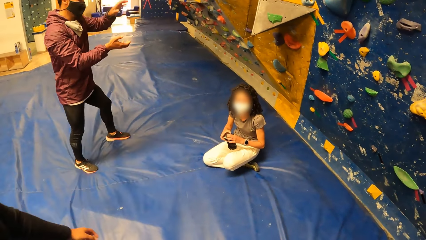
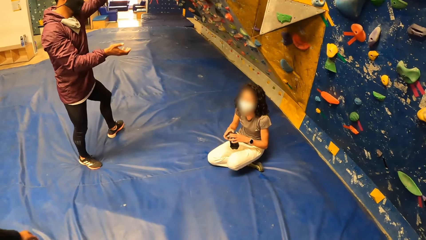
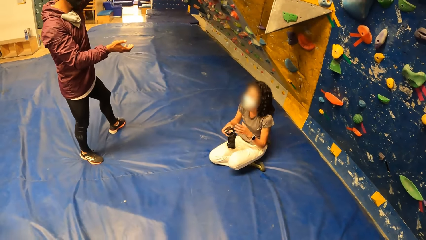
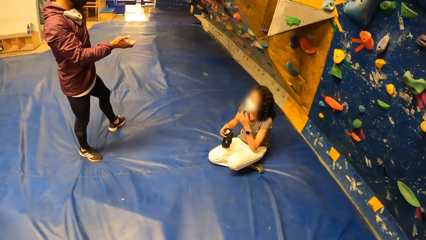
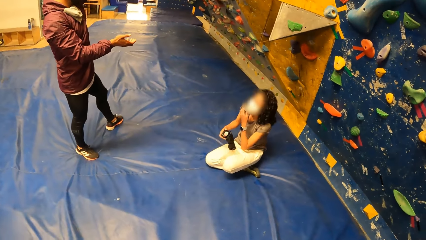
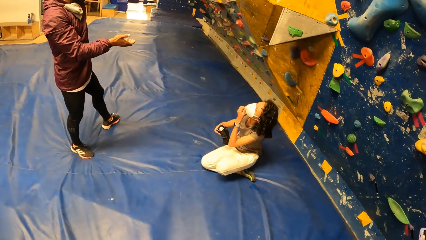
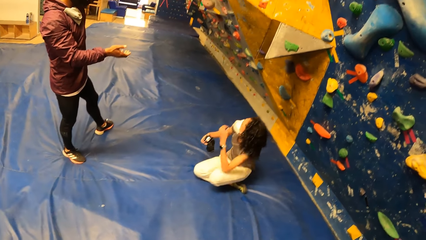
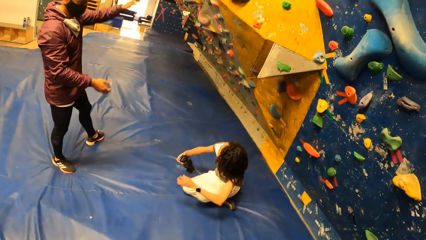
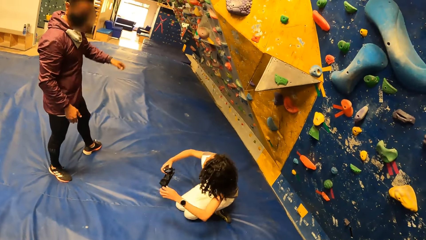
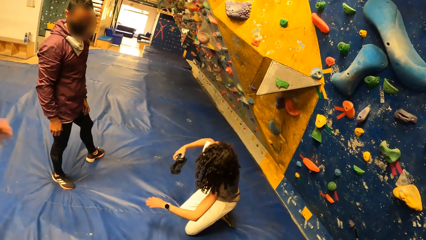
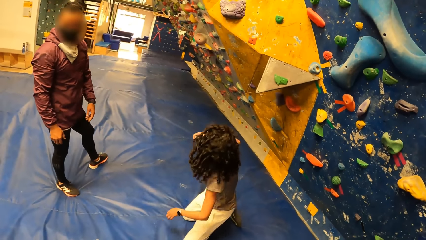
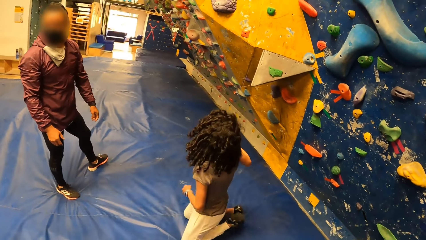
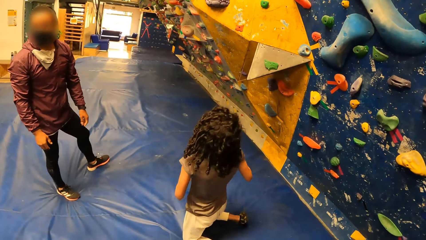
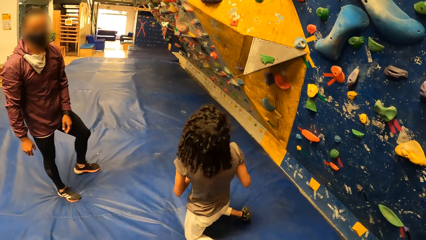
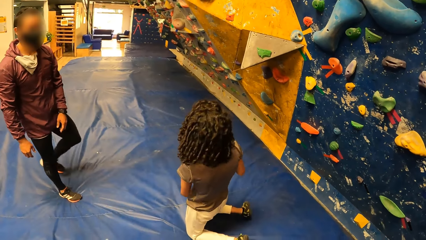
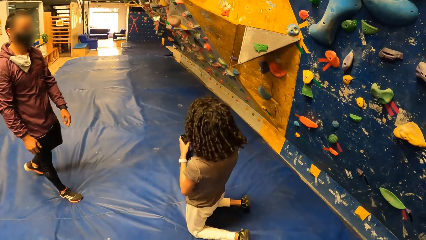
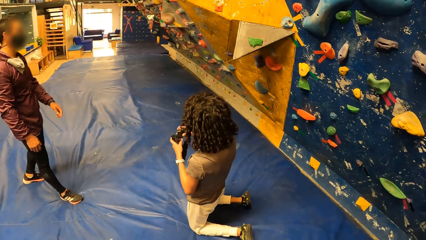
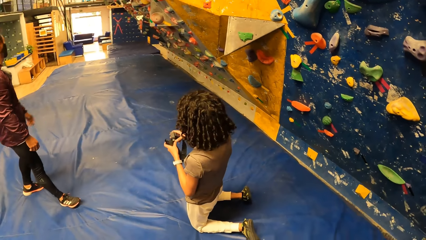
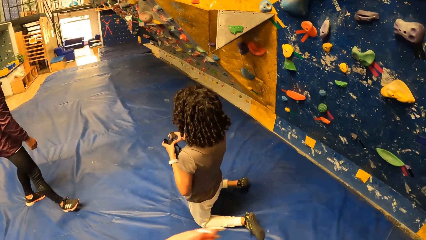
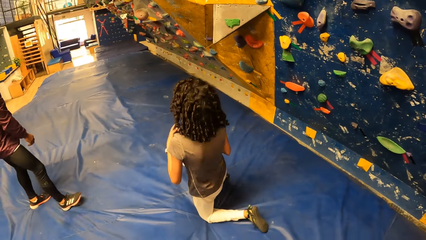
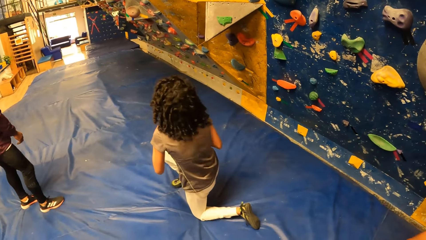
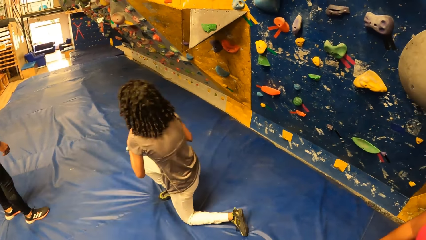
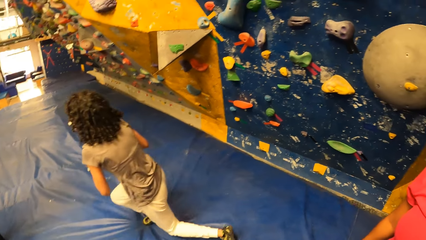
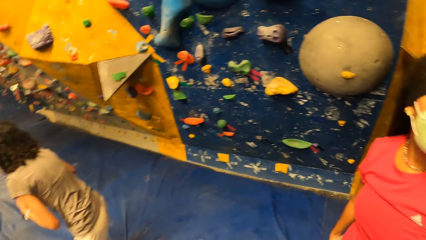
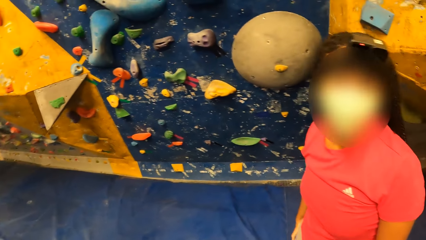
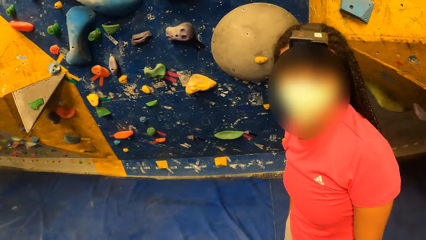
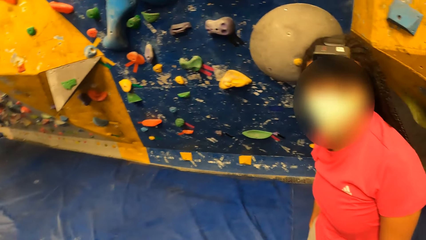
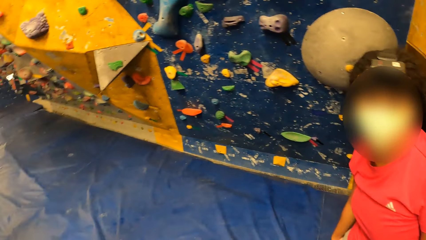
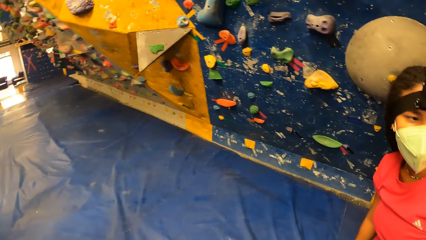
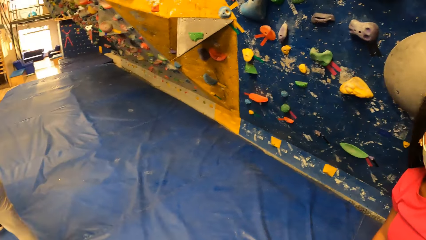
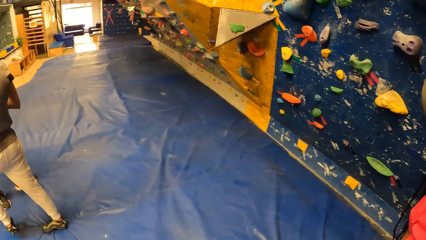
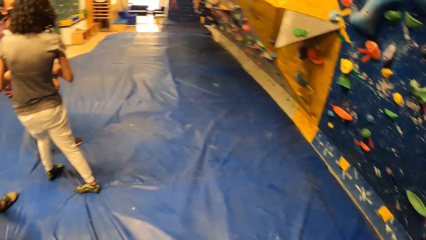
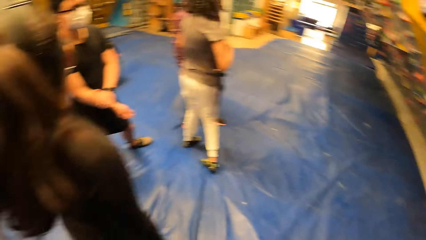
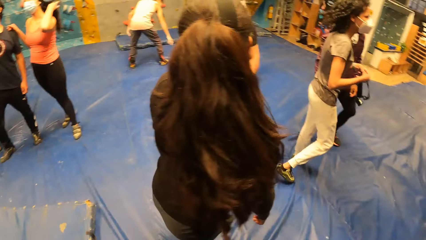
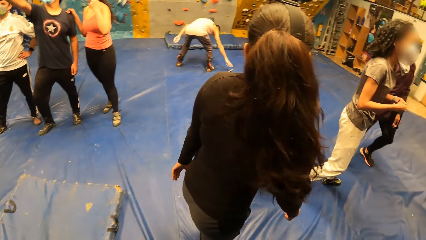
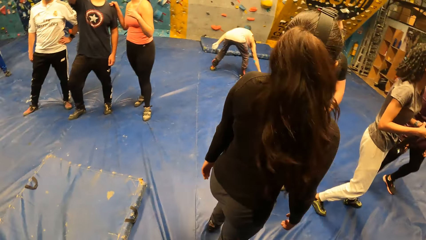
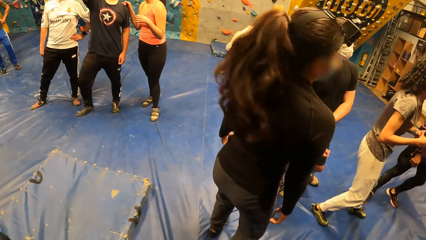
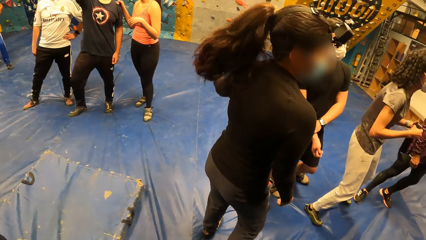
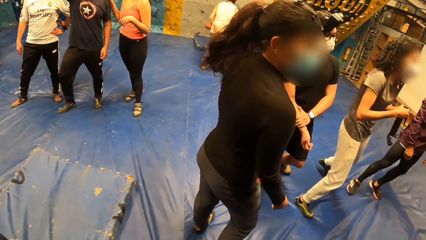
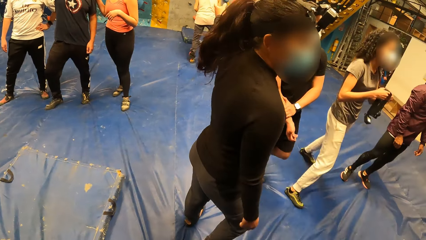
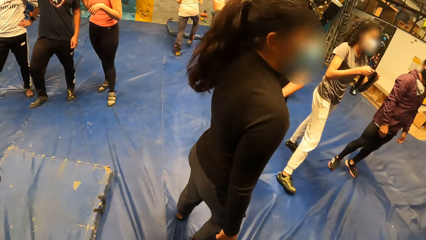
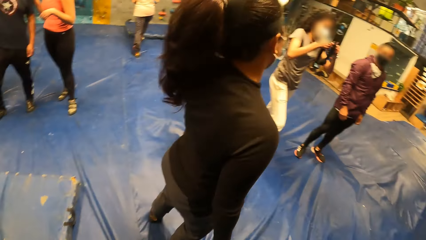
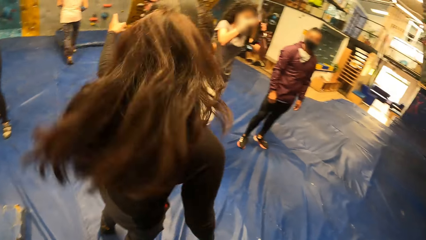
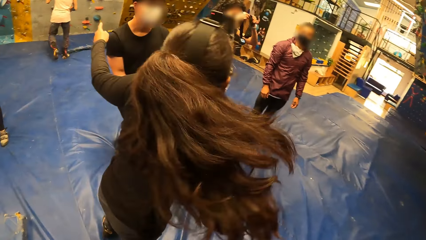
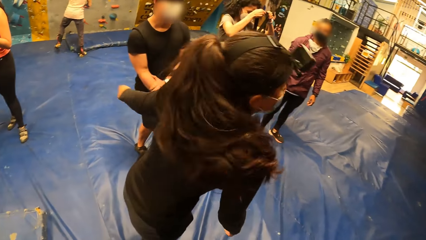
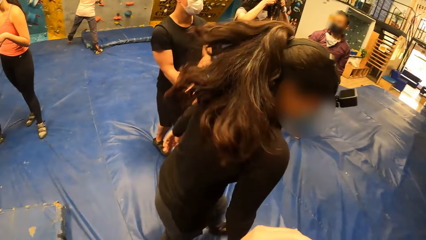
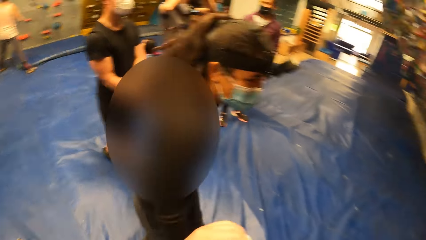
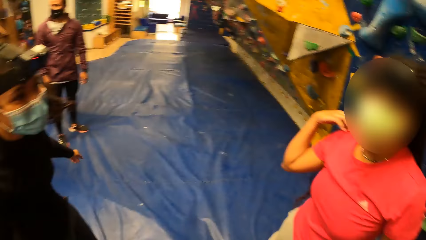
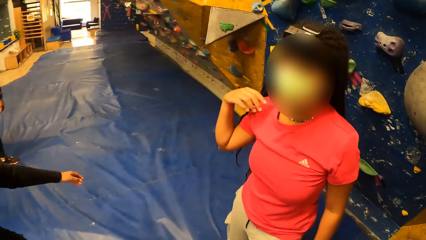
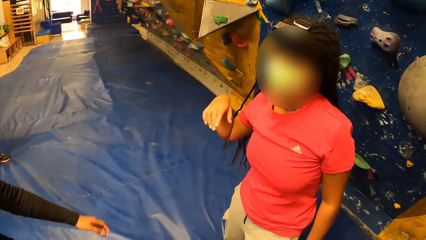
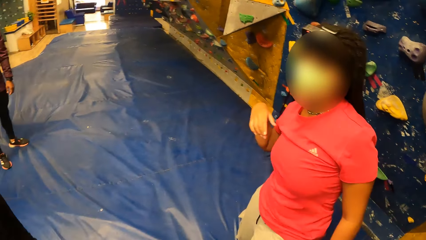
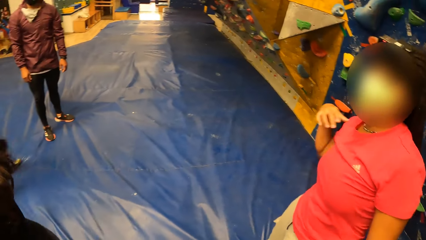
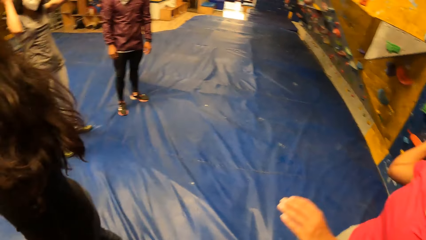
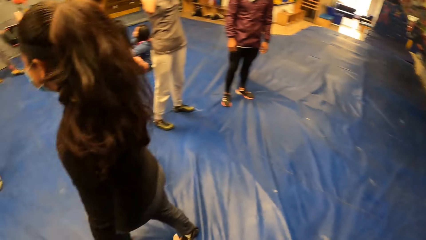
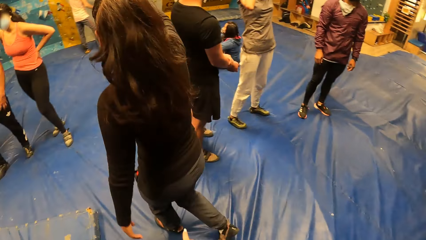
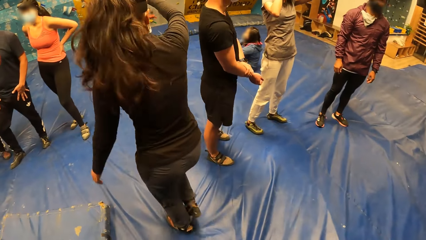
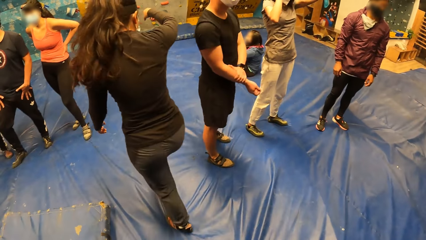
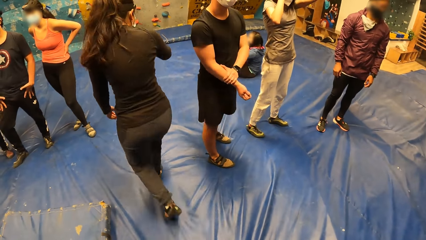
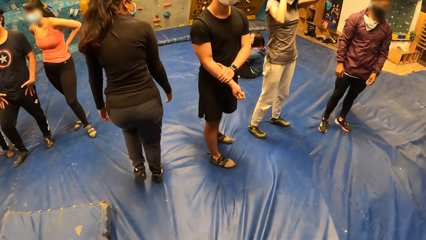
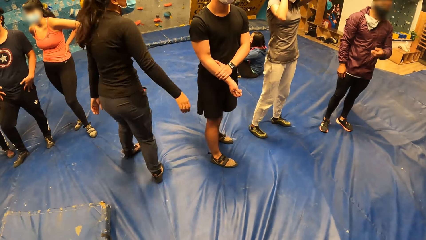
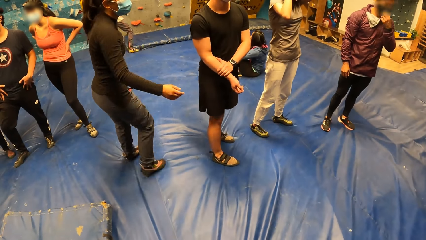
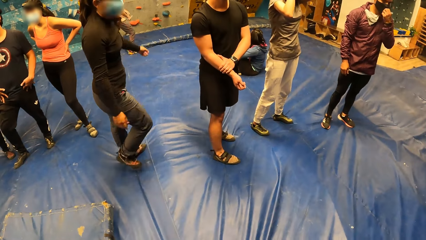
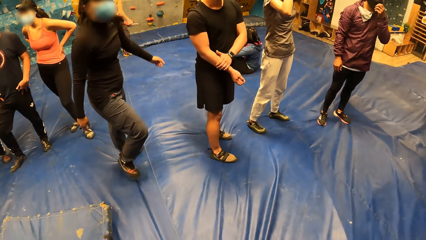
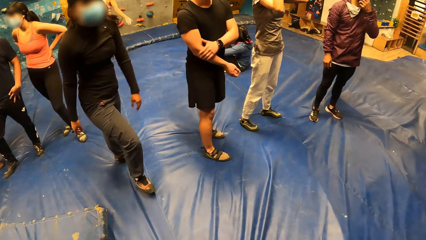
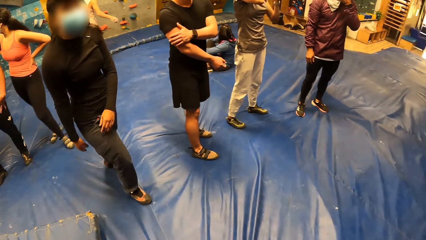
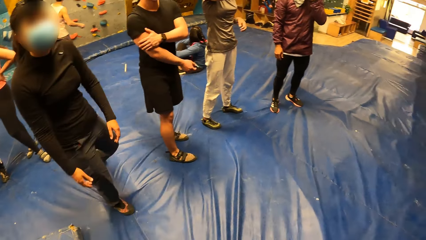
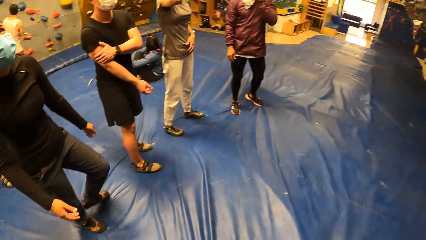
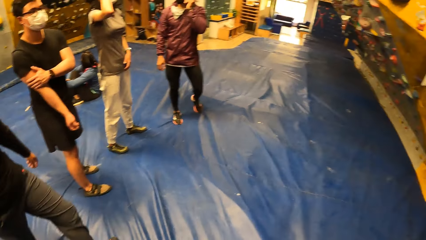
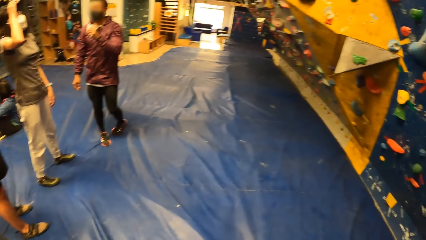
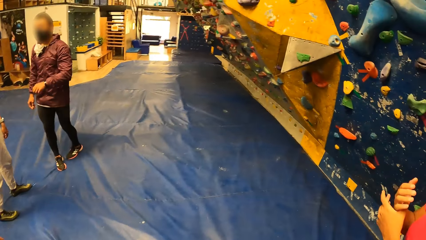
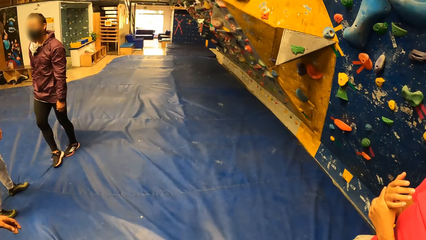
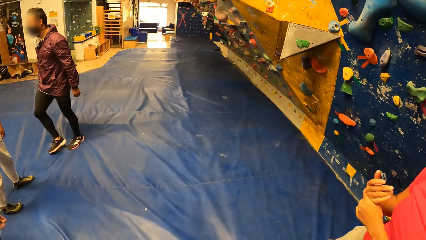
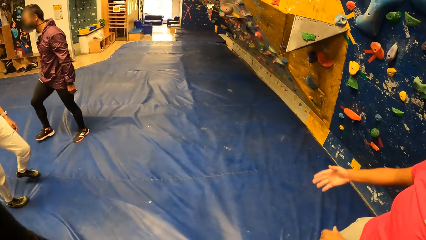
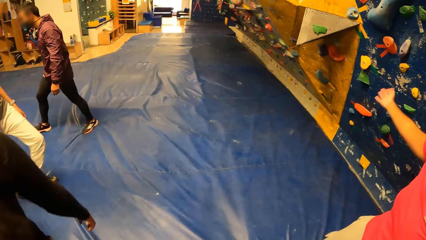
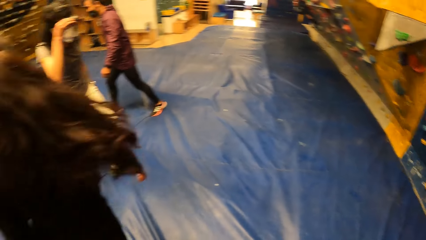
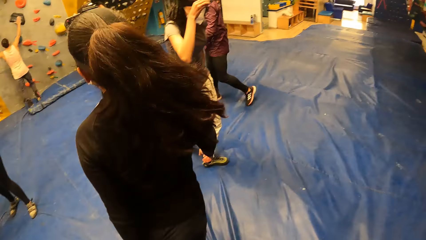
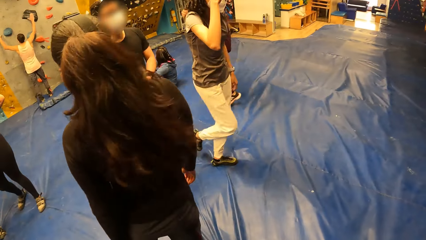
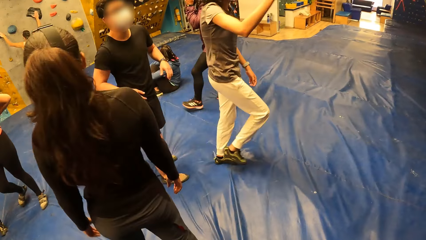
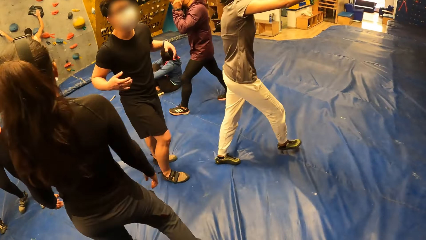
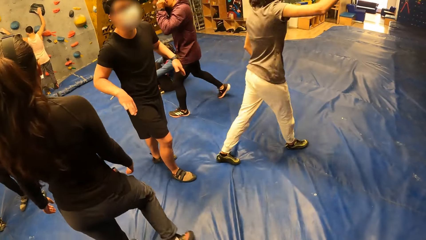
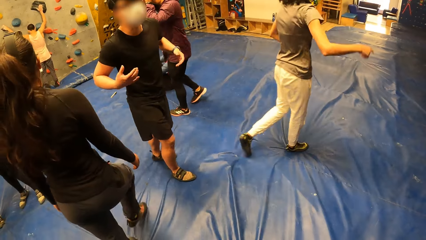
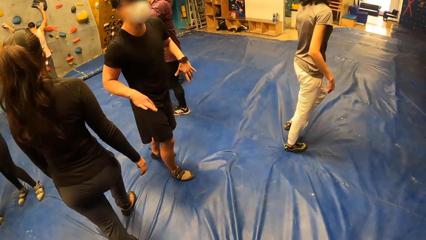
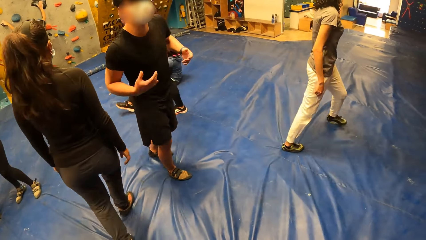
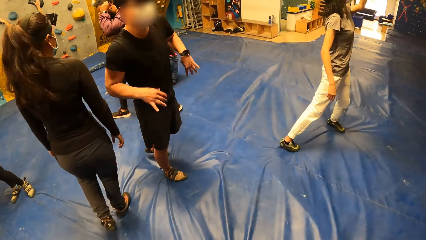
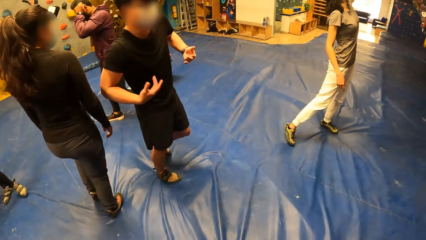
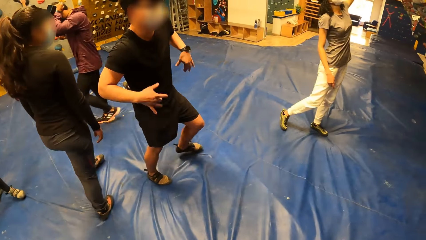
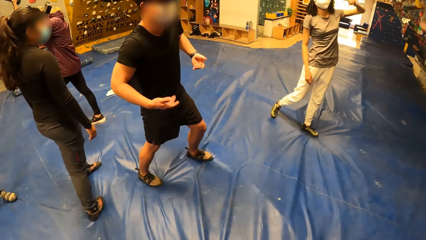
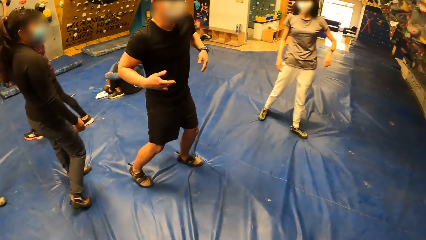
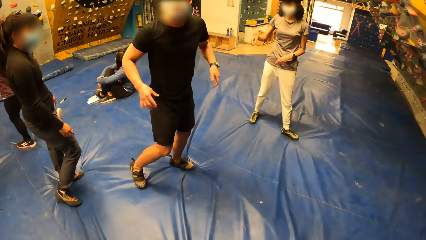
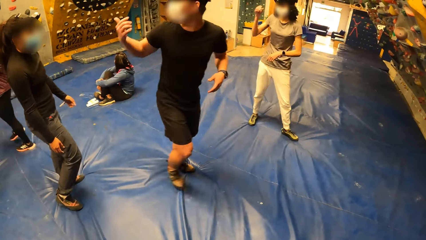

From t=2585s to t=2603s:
A man talks with a woman. Another man looks around. A girl holds a camera. The woman wears the camera on her head with her hands. The girl takes a photo. Another girl walks around. The other man looks around. A third girl turns back. The first girl points at the climbing wall.
